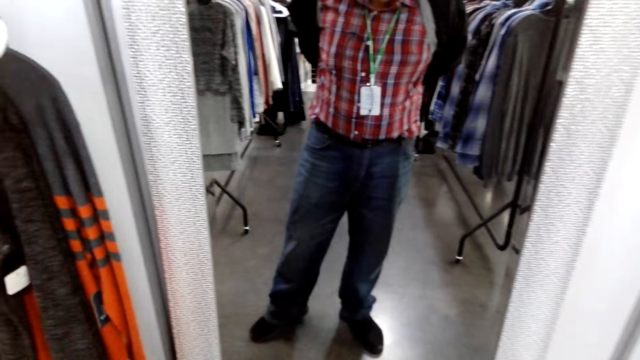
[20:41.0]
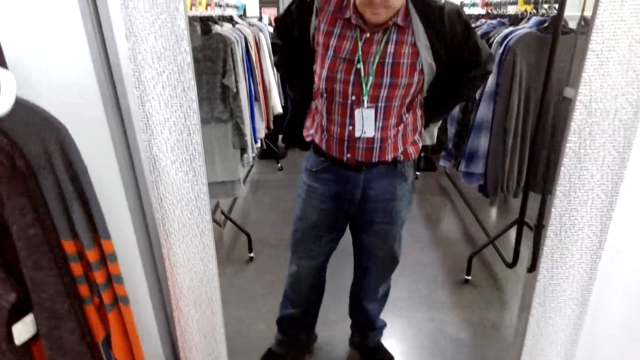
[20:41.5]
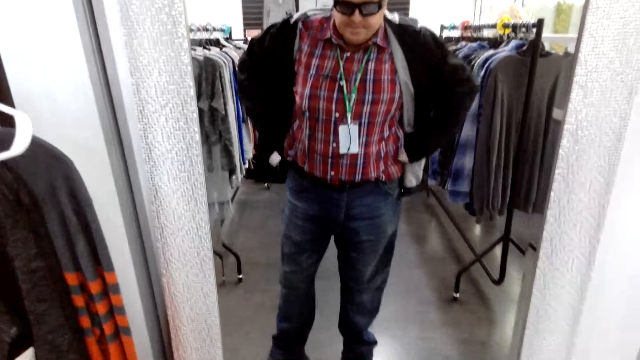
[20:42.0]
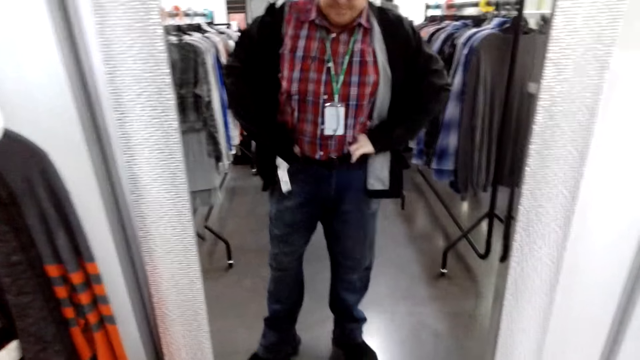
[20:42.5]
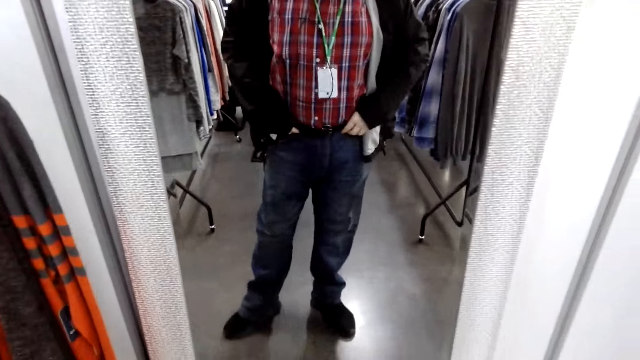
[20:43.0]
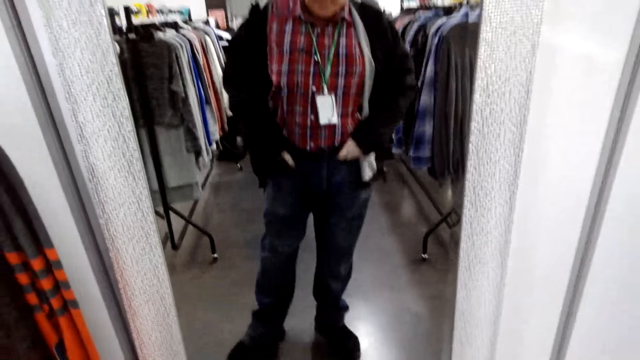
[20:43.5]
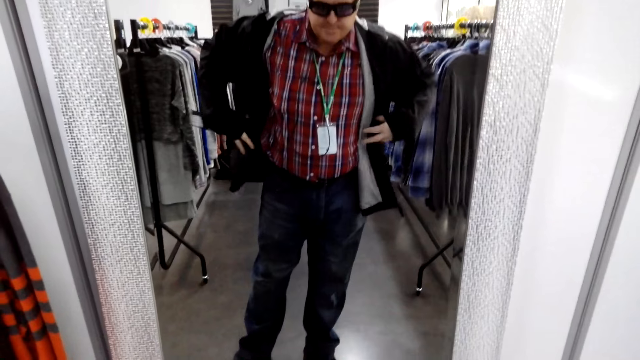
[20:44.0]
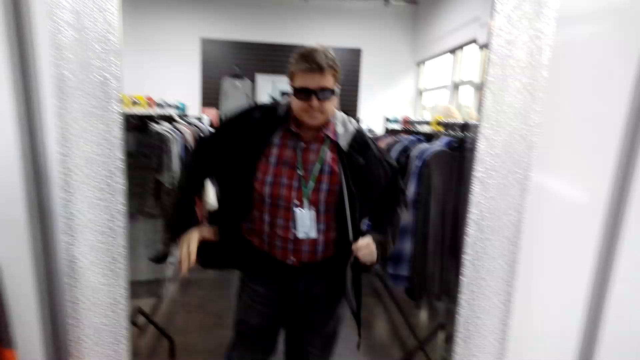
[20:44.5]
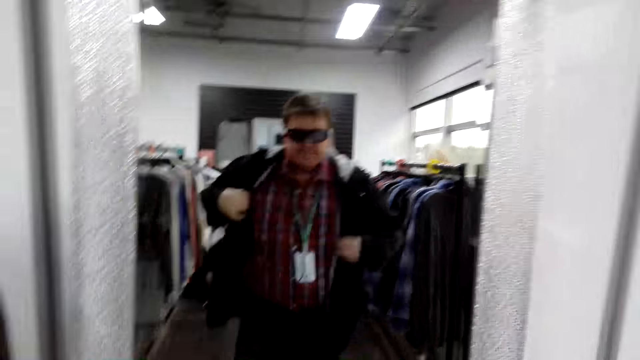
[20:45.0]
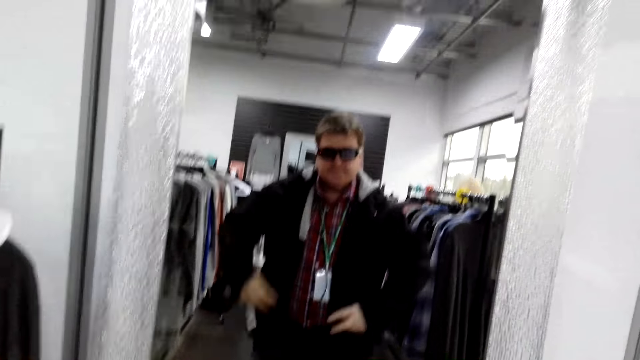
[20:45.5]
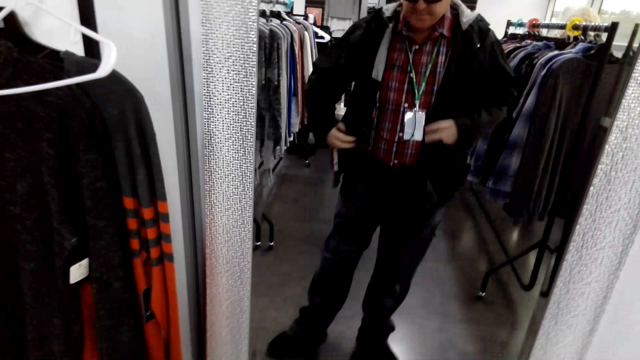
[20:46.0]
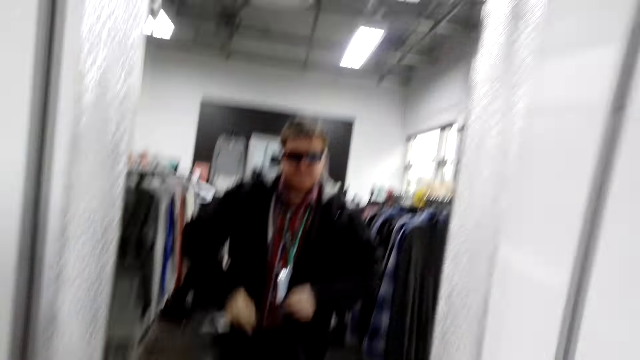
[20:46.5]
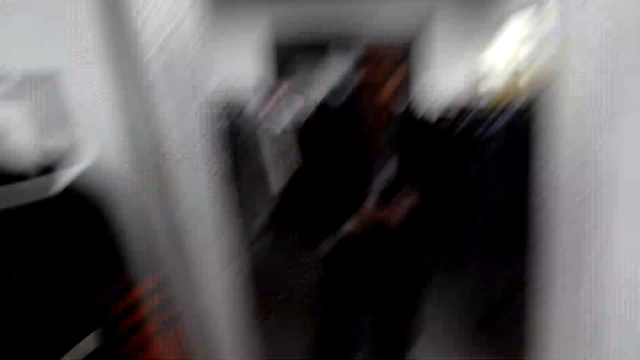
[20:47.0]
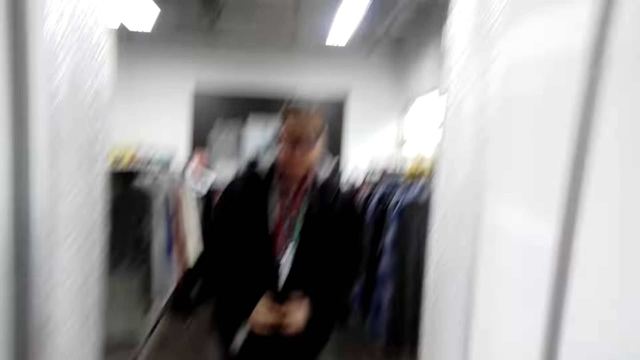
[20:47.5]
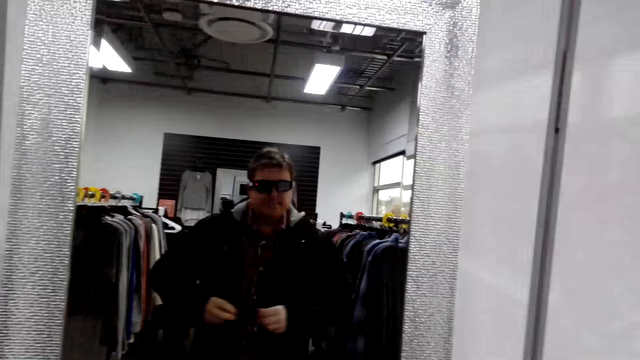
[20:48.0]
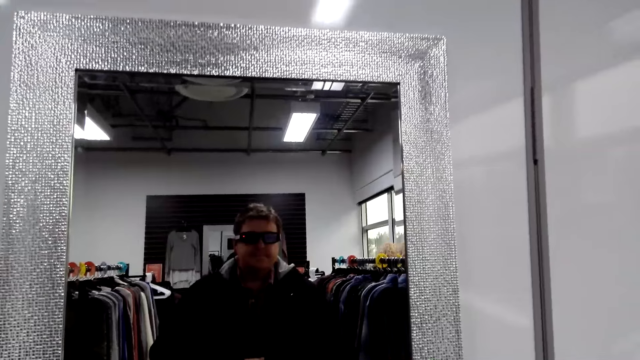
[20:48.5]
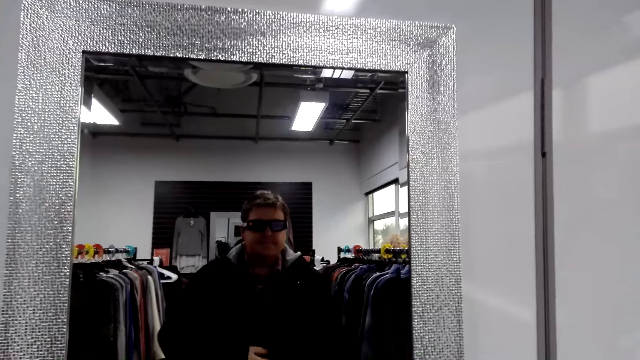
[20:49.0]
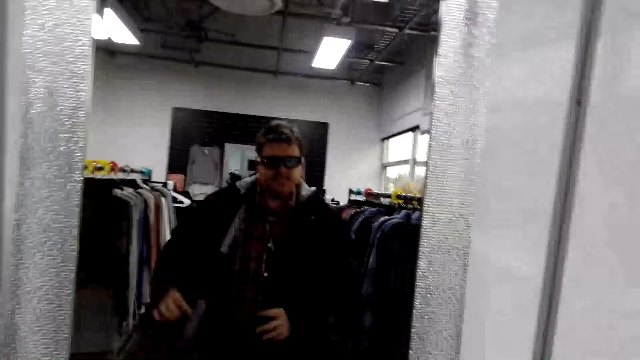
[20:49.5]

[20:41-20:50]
The camera wearer looks at the mirror.

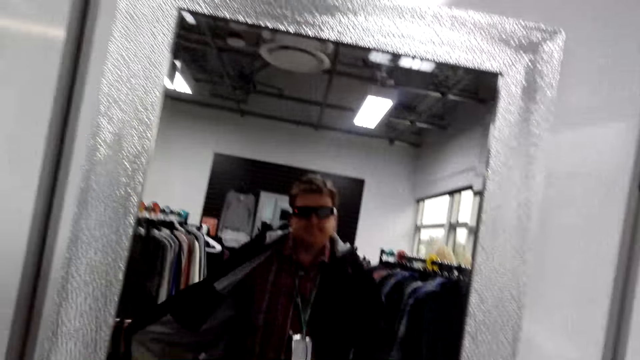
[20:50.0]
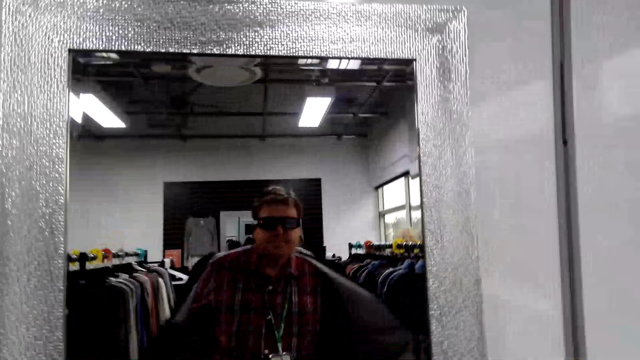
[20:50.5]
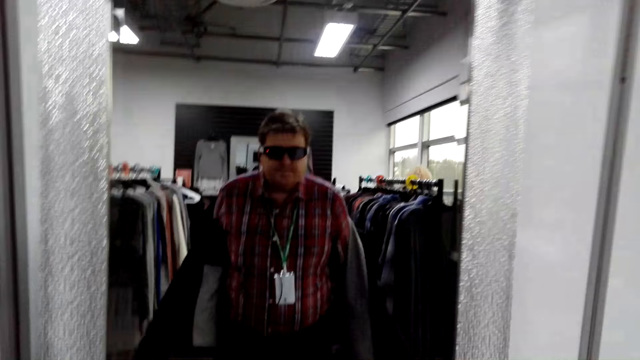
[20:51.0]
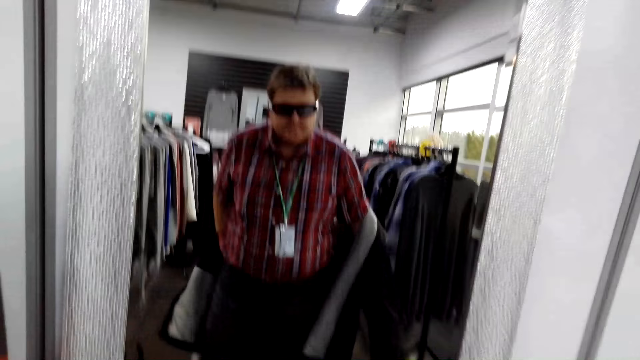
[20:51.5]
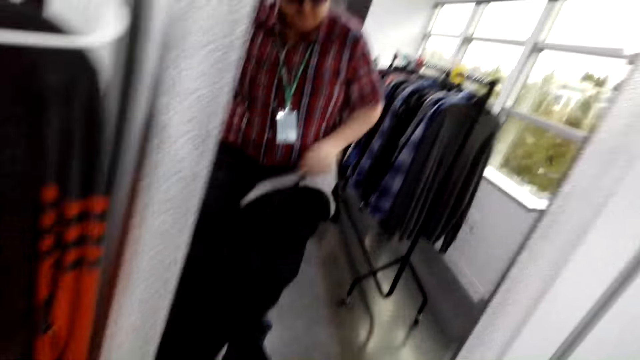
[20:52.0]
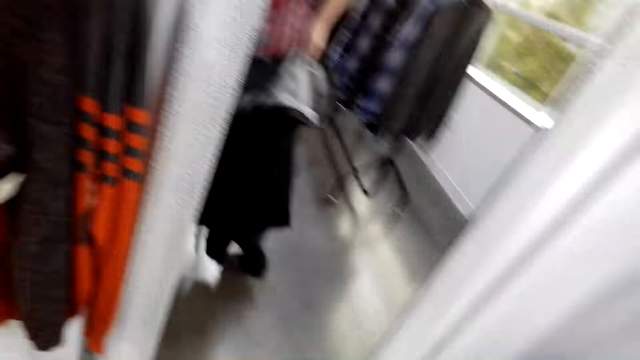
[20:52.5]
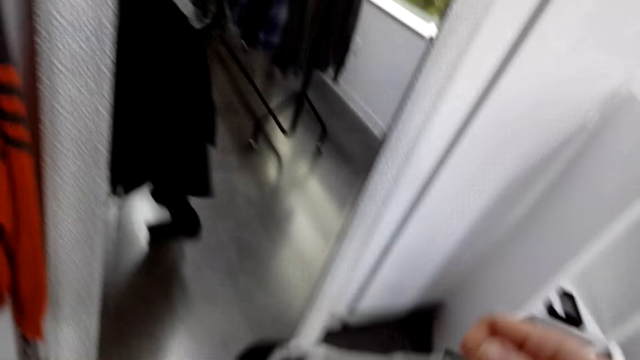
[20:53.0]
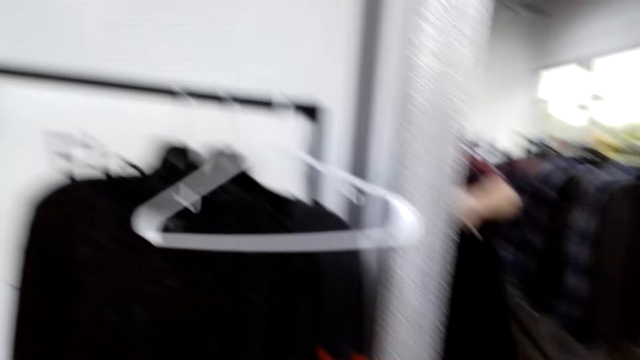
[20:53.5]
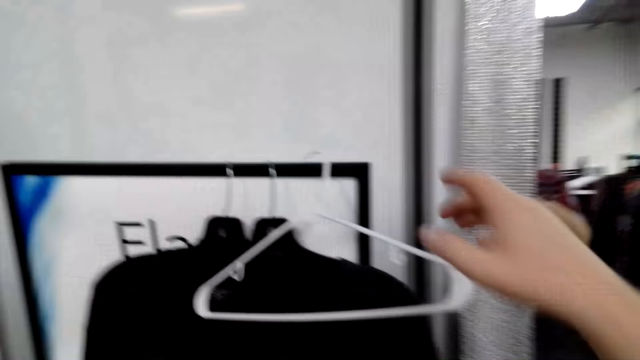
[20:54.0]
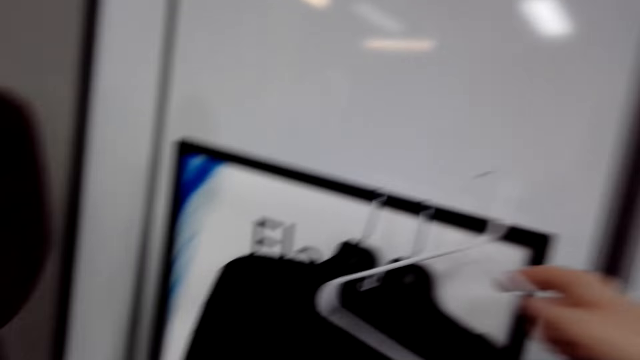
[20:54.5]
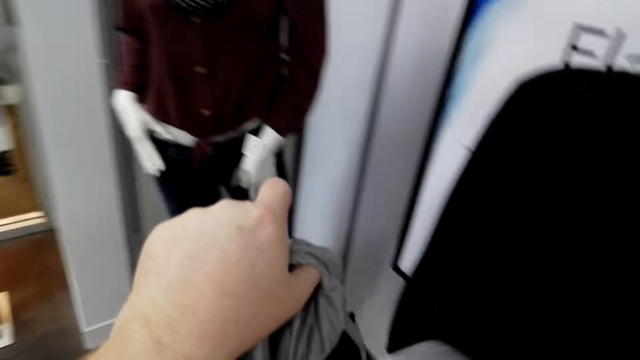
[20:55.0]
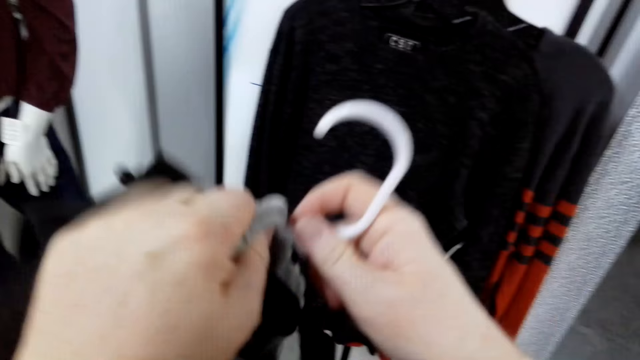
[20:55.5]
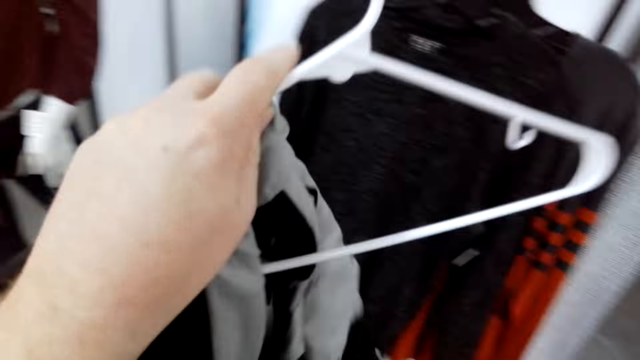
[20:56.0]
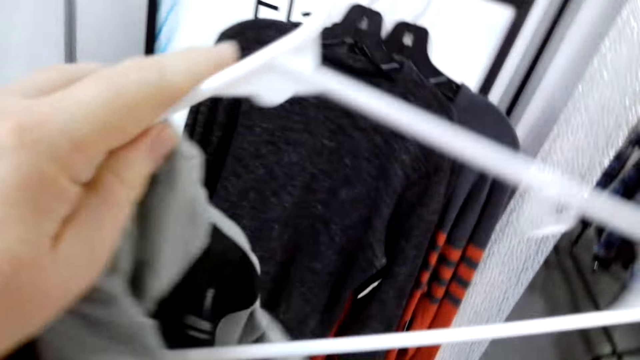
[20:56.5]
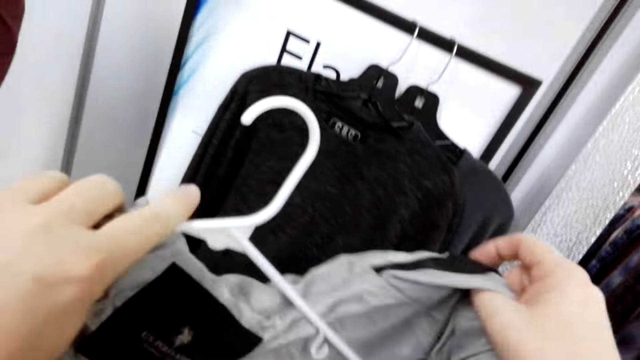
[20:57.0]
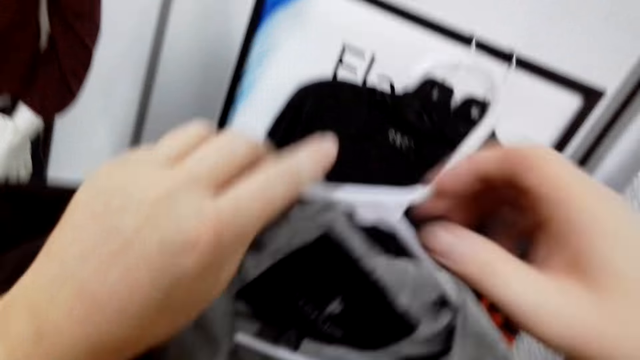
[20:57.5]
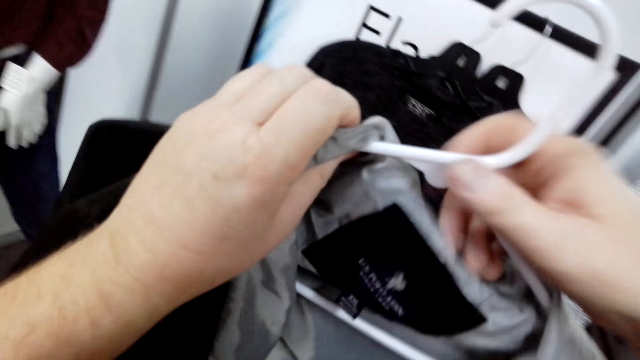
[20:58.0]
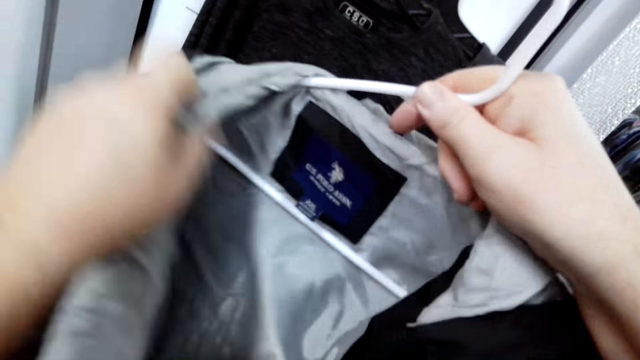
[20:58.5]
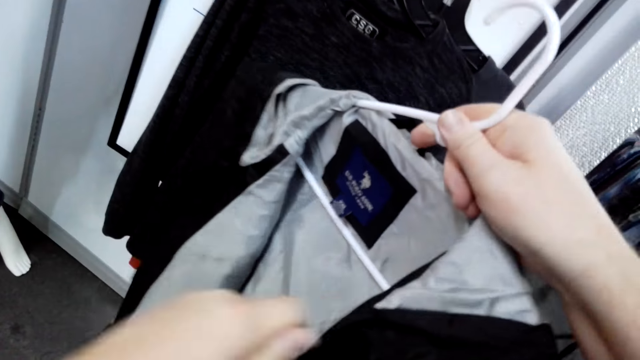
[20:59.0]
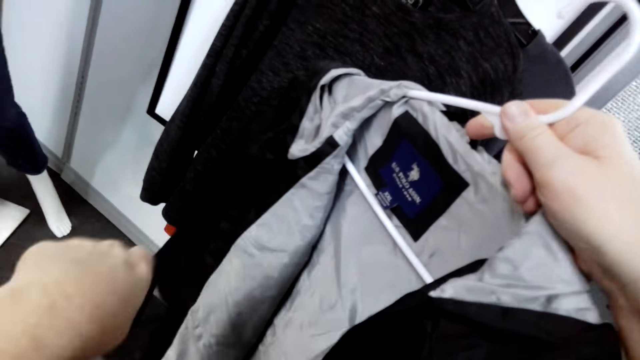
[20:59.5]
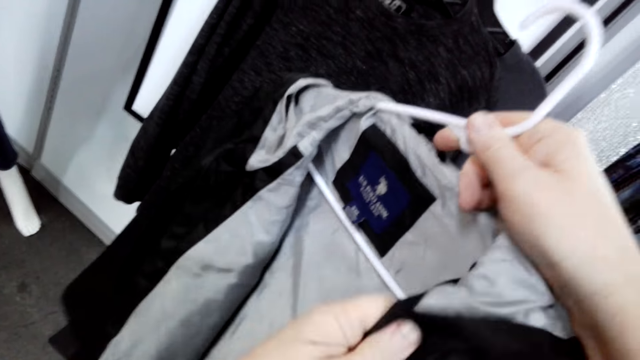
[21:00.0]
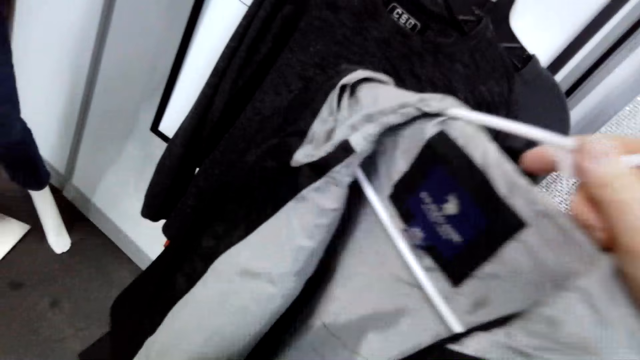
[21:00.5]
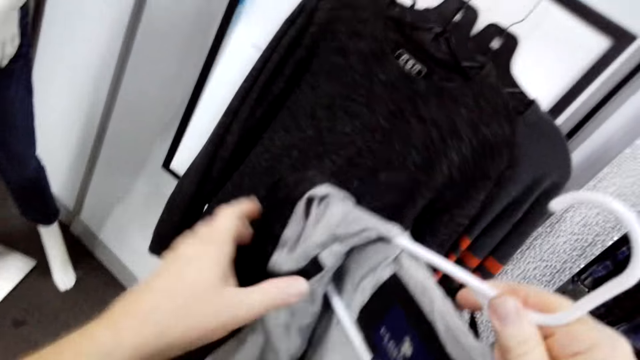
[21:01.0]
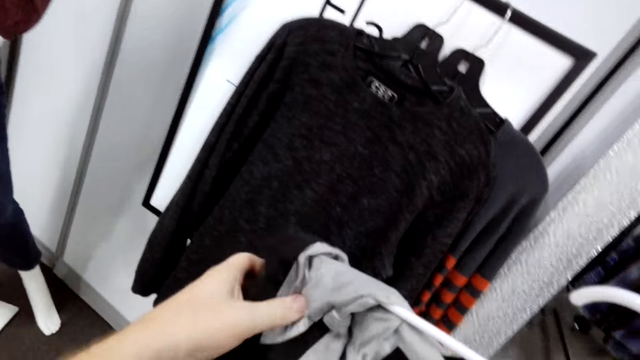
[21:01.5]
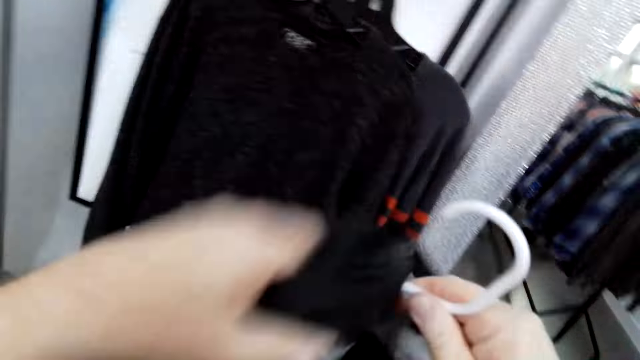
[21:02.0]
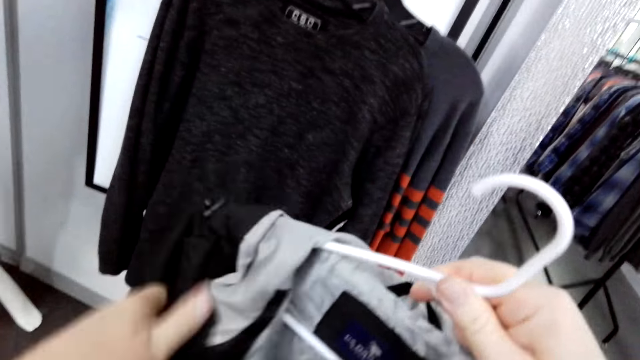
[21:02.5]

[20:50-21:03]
The camera wearer removes the jacket. They hang the jacket on the hanger. They pick up the hanger. They hang the hanger on the board.
